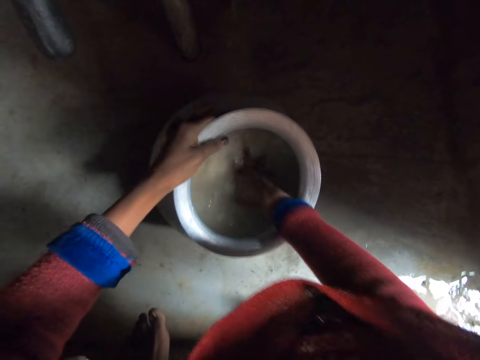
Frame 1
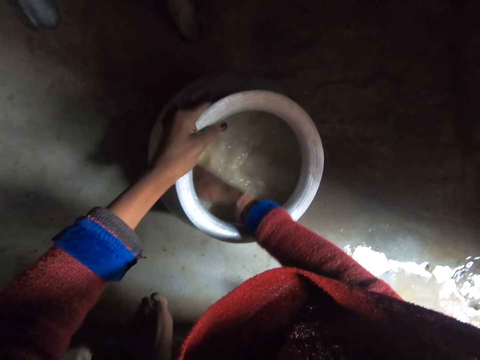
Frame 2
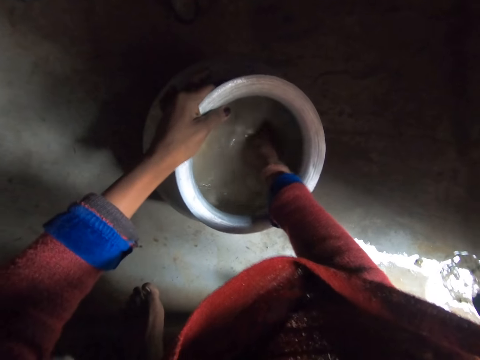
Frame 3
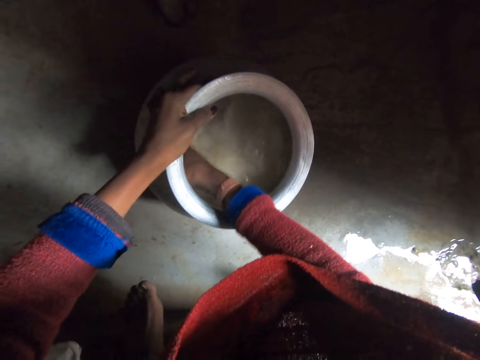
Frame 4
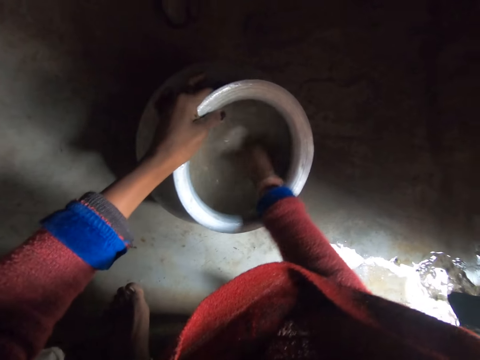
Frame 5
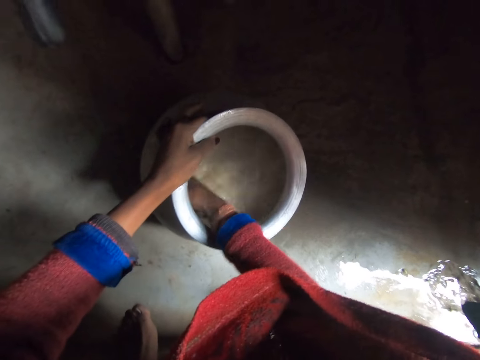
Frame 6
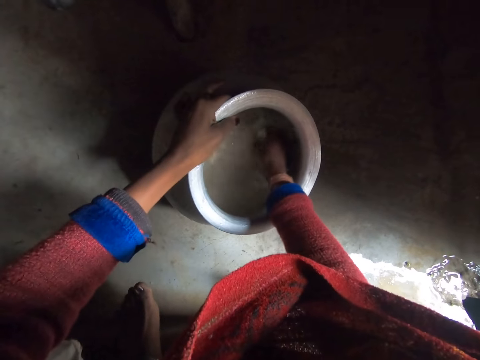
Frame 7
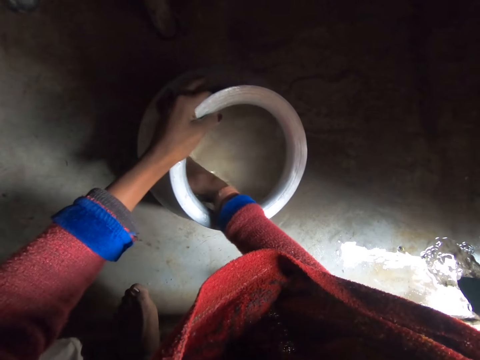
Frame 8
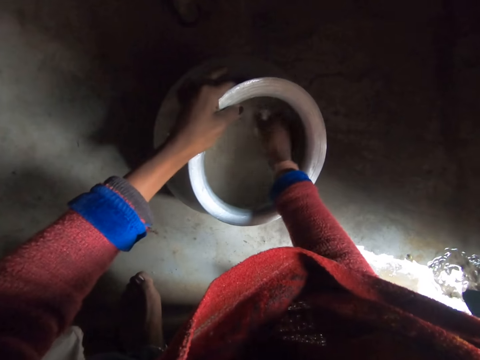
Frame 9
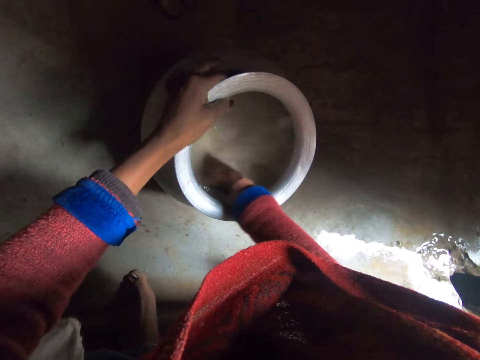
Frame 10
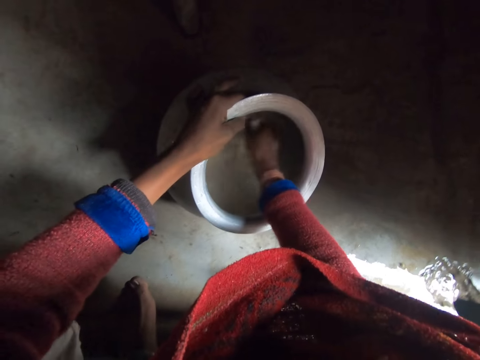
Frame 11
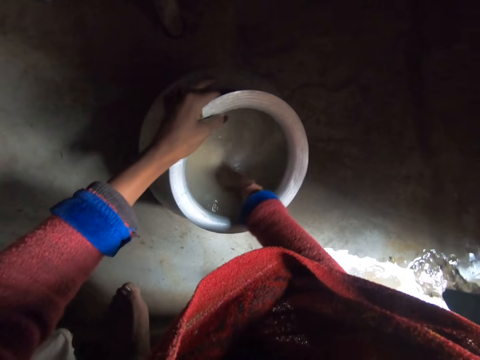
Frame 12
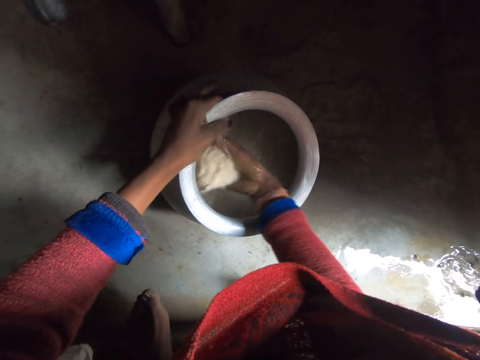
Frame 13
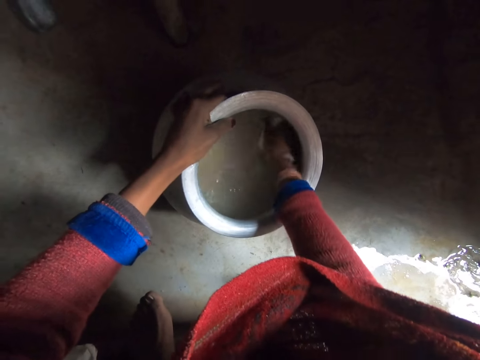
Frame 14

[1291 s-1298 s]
The camera wearer washes the rice in the pot.

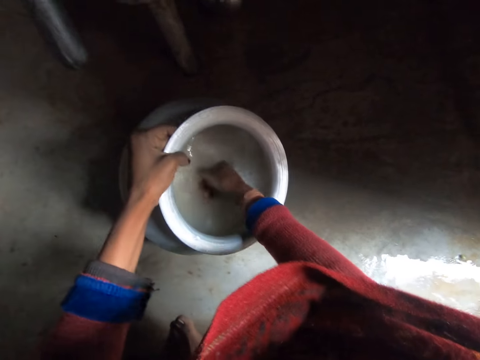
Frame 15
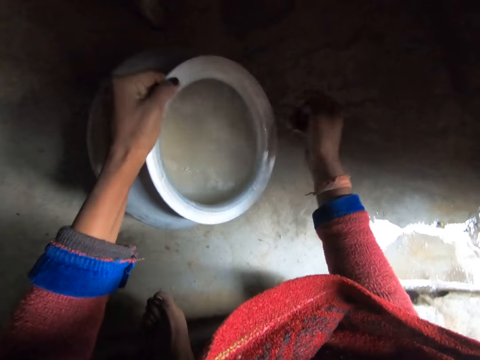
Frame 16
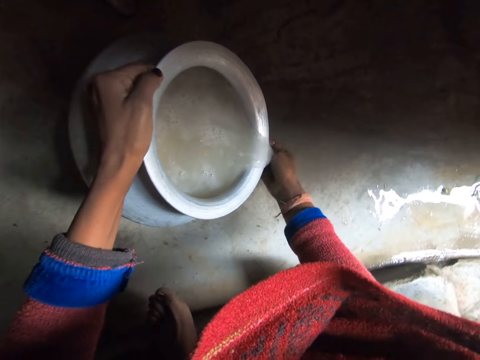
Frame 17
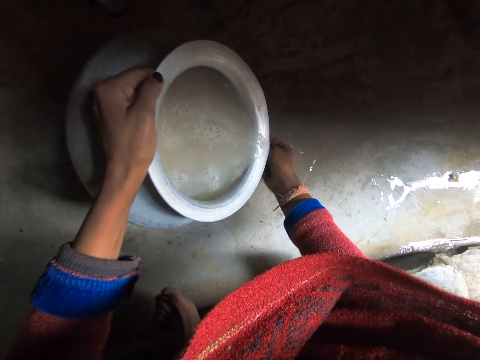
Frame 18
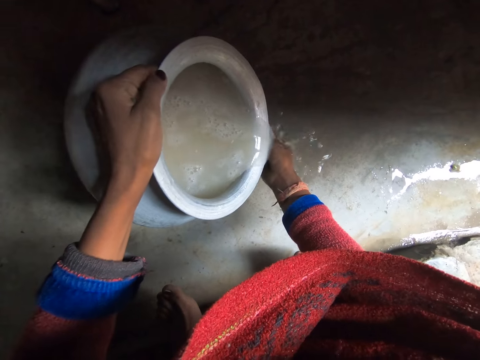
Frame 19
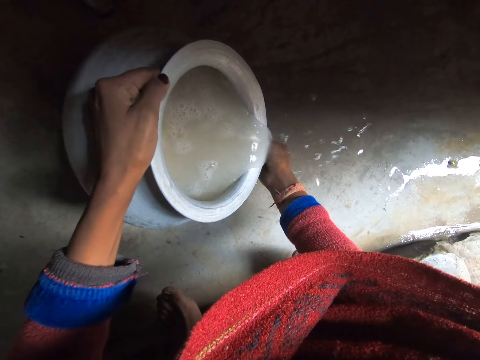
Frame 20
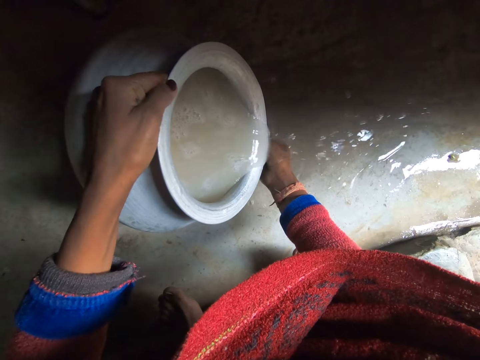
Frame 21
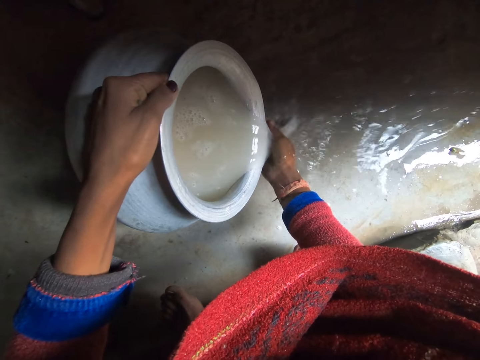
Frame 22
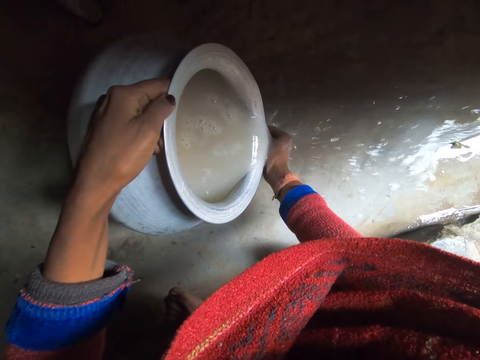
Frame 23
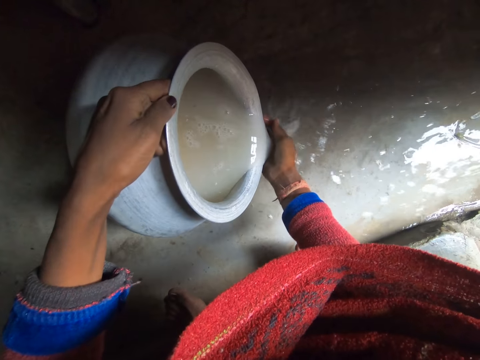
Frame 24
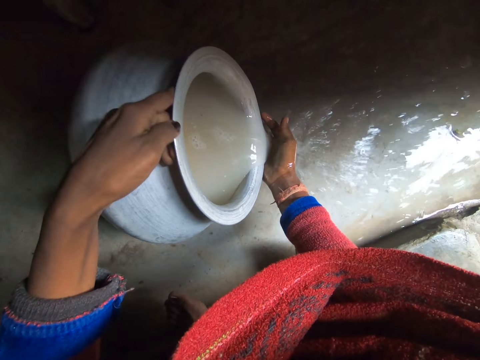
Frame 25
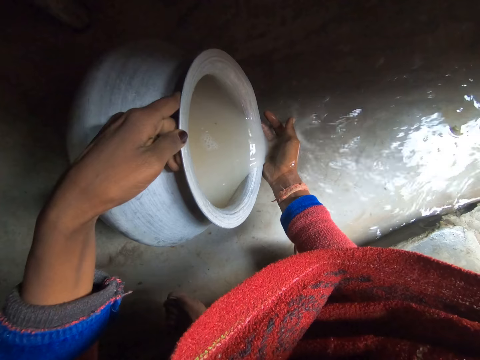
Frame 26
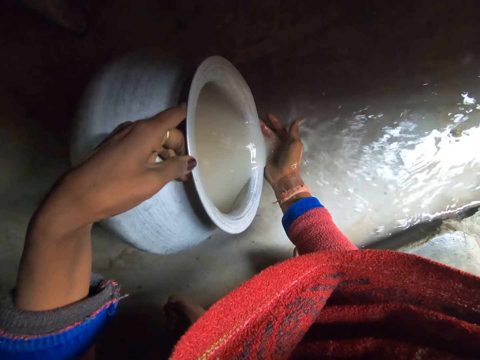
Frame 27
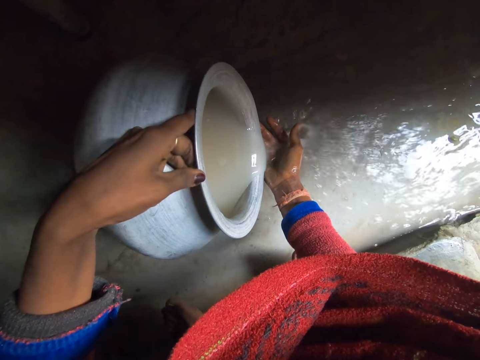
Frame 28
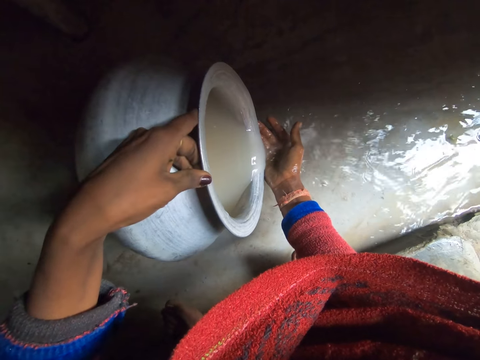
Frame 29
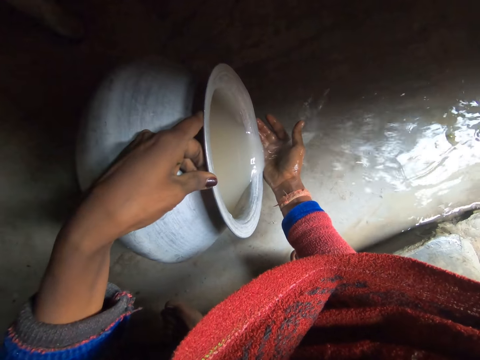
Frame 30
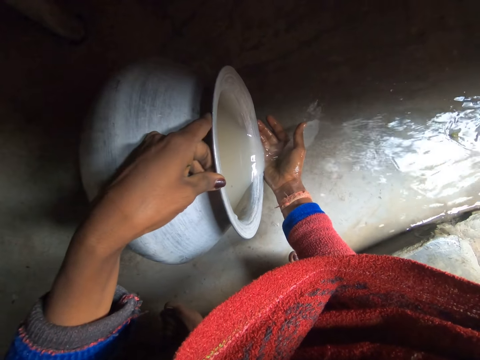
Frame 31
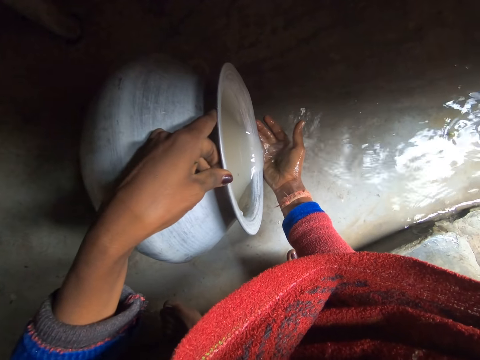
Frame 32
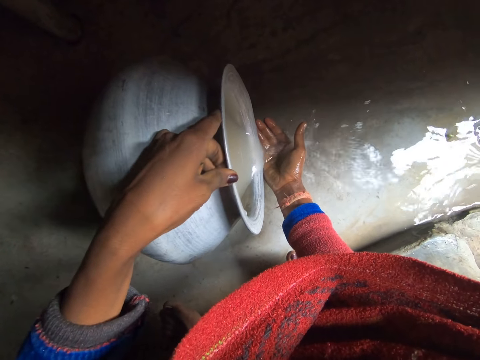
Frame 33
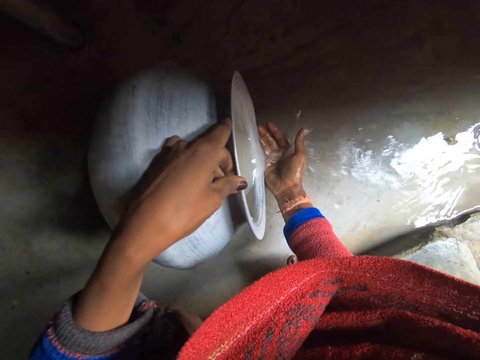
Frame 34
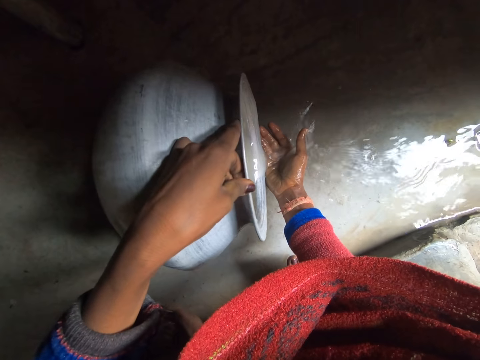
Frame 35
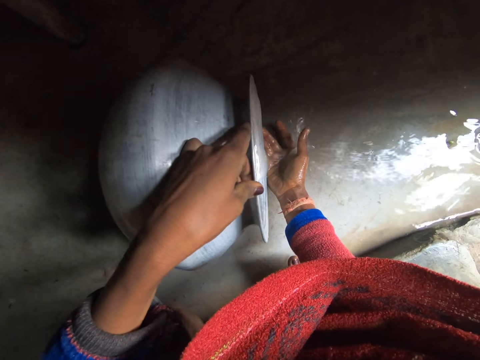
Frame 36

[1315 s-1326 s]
The camera wearer pours the water in the pot on the floor.

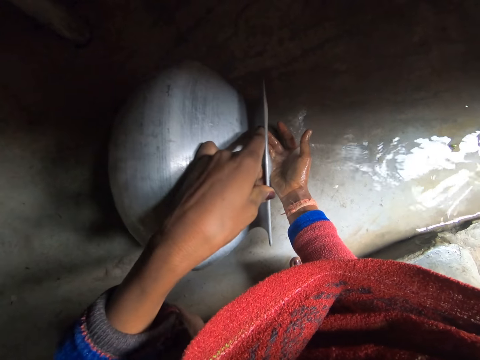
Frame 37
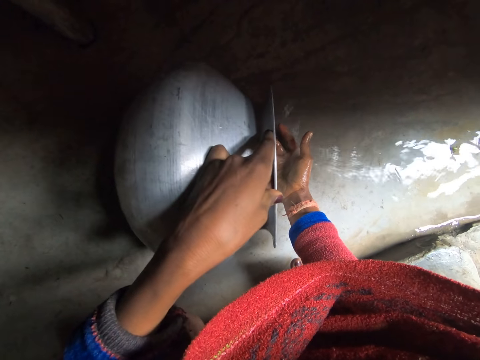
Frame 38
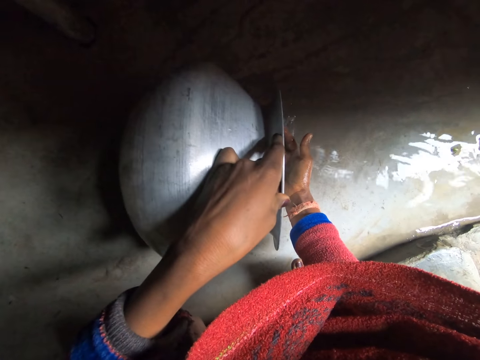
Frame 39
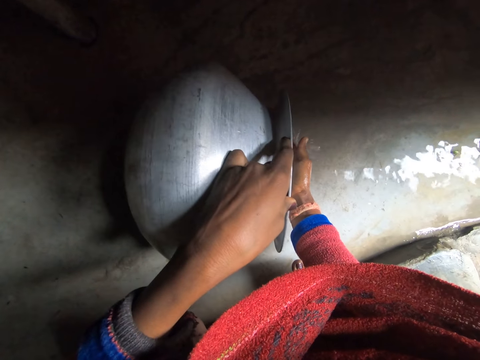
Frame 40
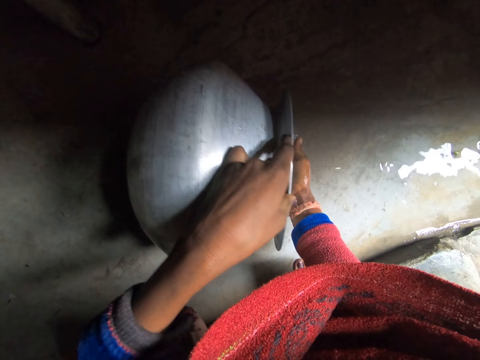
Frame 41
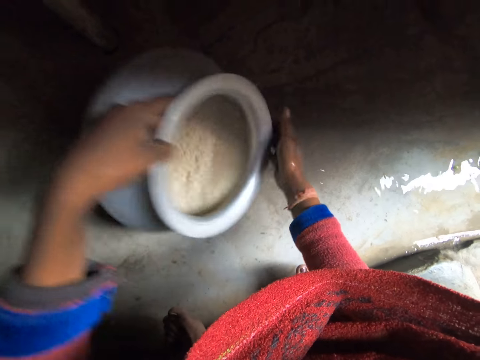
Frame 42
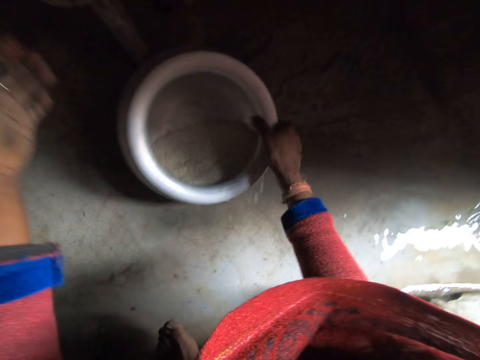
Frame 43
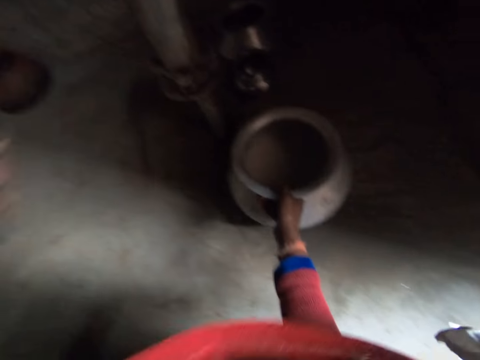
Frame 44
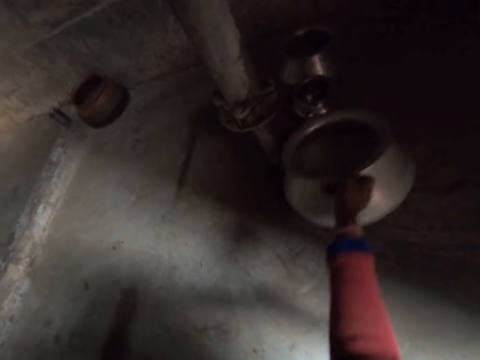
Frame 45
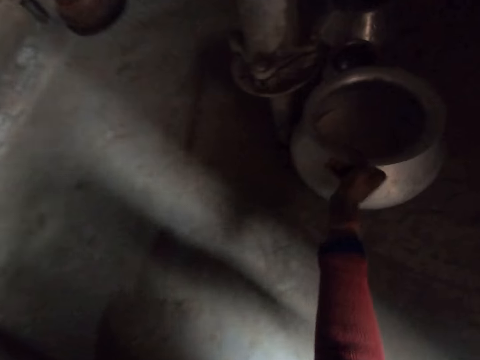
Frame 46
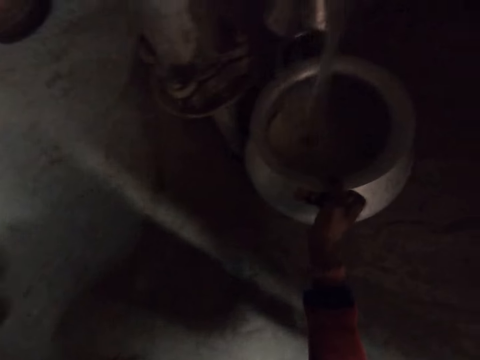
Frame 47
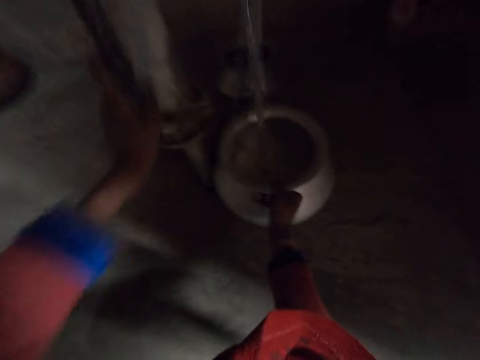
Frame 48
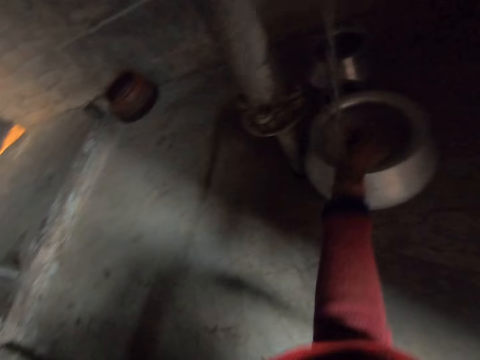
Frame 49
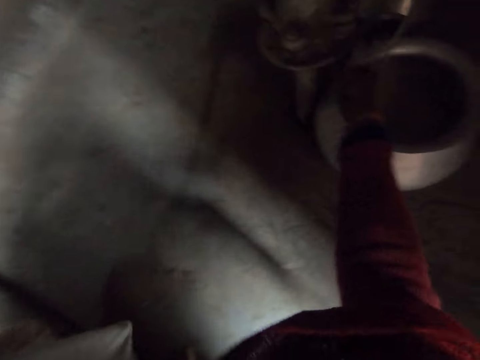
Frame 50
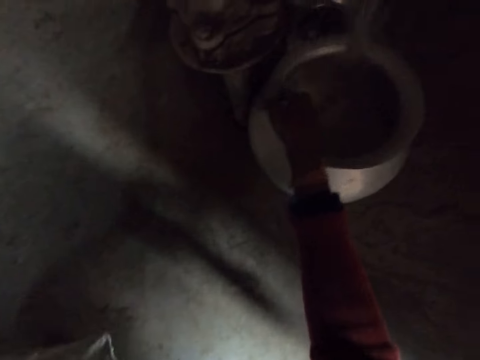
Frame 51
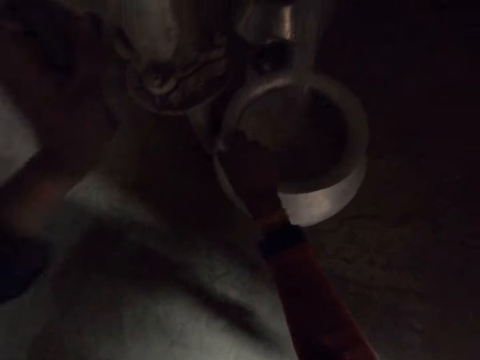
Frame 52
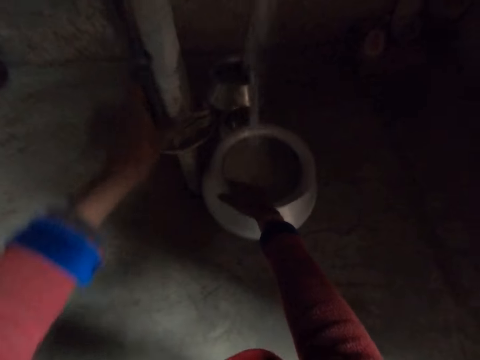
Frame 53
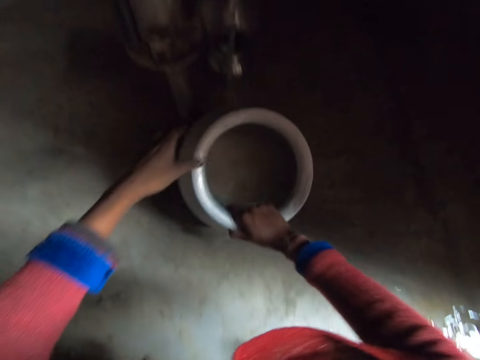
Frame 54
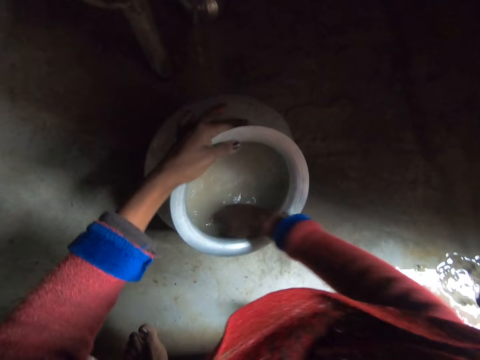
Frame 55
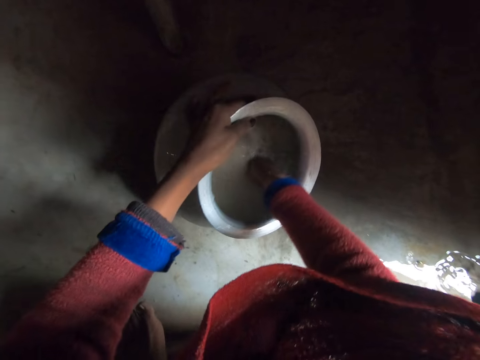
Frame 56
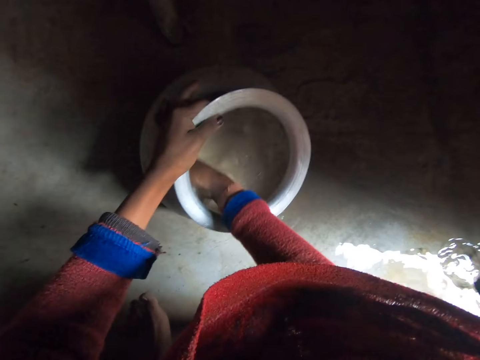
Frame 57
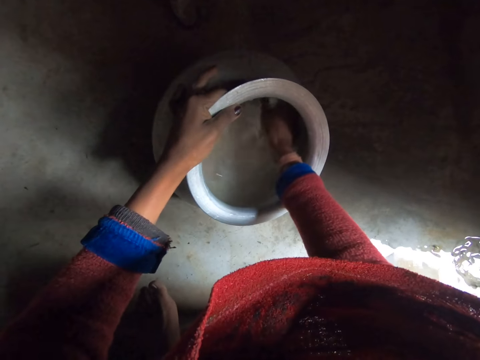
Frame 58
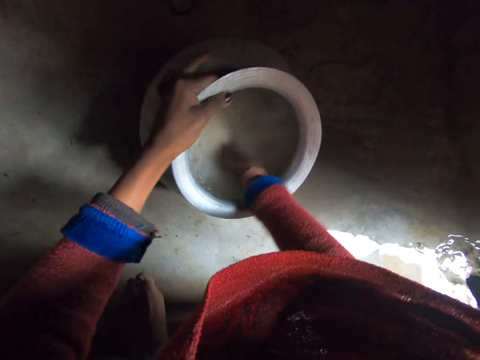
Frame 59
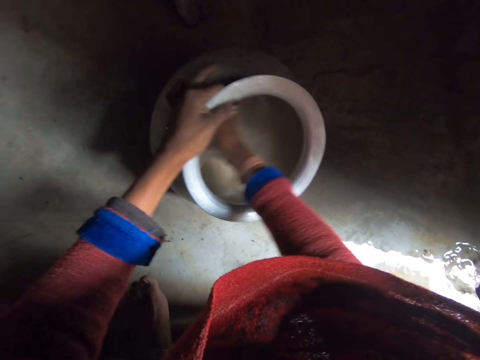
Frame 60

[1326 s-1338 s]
The camera wearer pulls the tap lever. They pump water into the pot. They wash the rice in the pot.
